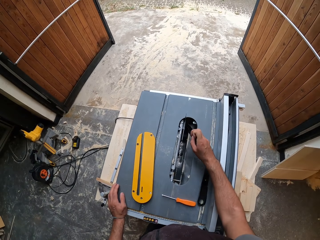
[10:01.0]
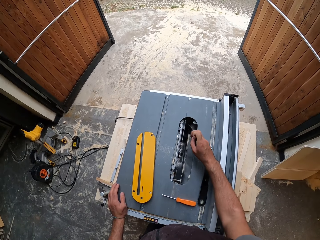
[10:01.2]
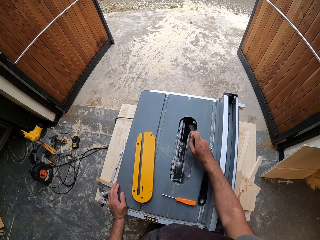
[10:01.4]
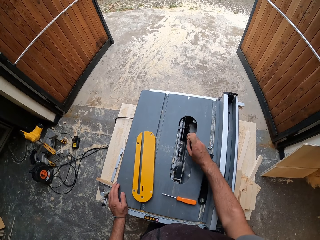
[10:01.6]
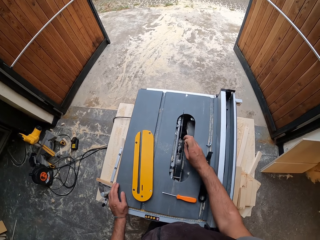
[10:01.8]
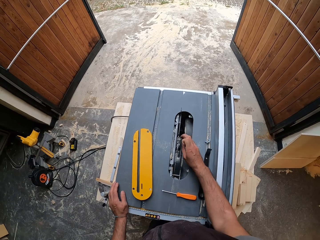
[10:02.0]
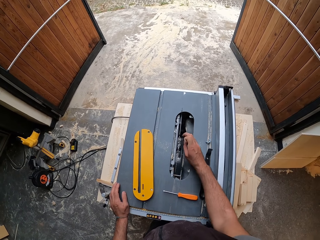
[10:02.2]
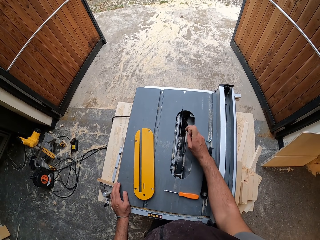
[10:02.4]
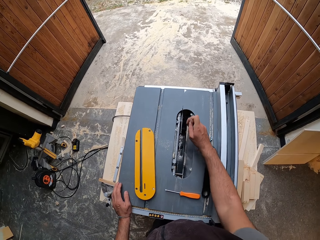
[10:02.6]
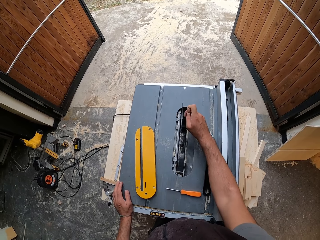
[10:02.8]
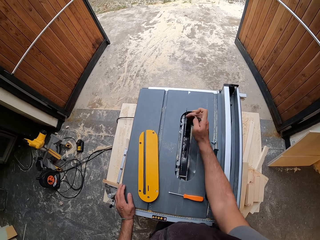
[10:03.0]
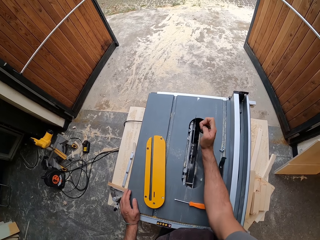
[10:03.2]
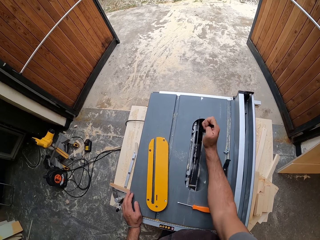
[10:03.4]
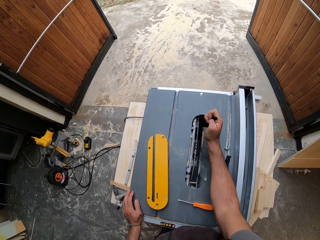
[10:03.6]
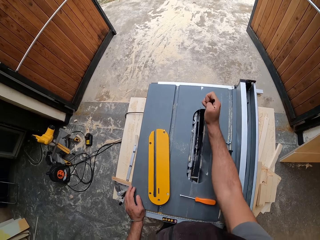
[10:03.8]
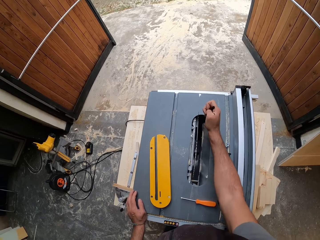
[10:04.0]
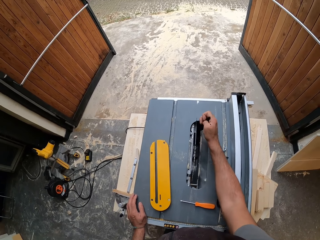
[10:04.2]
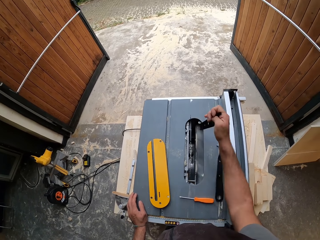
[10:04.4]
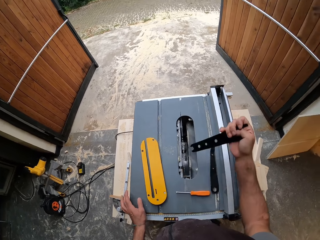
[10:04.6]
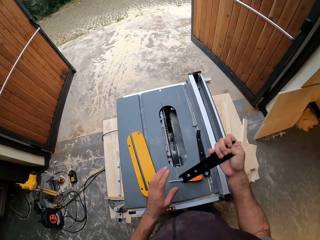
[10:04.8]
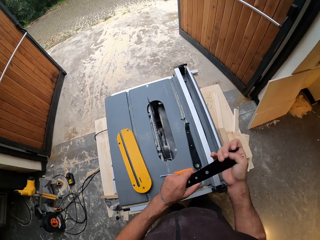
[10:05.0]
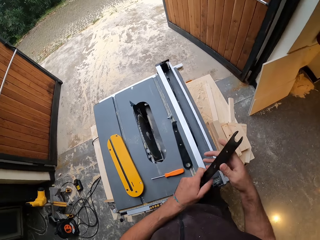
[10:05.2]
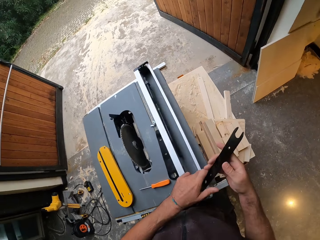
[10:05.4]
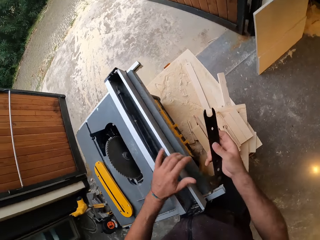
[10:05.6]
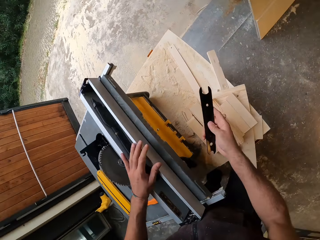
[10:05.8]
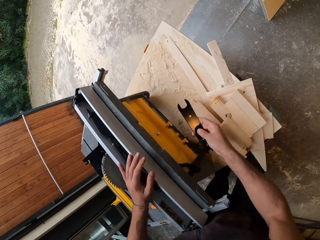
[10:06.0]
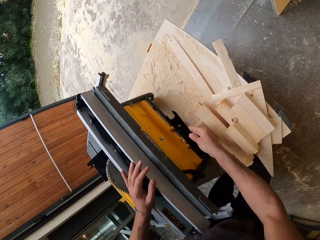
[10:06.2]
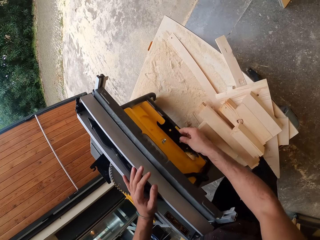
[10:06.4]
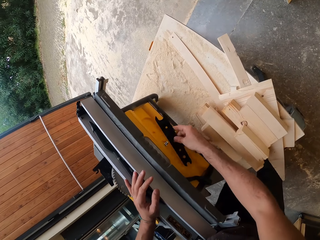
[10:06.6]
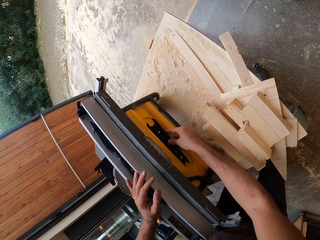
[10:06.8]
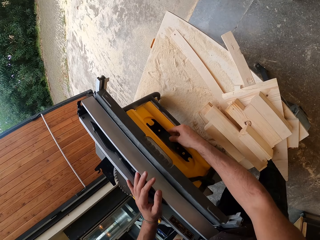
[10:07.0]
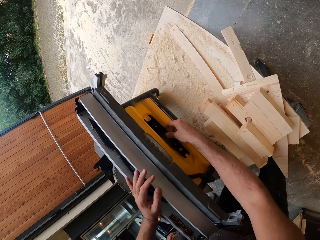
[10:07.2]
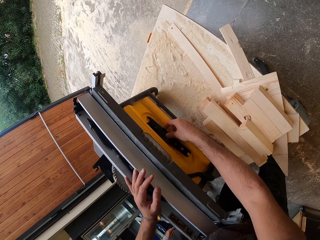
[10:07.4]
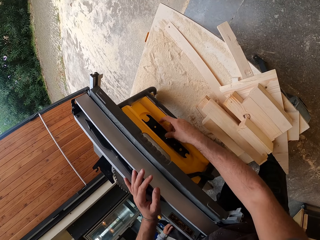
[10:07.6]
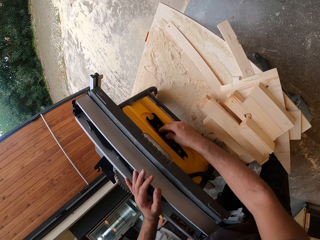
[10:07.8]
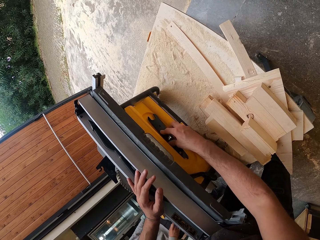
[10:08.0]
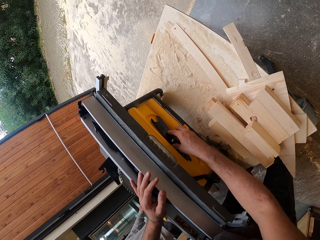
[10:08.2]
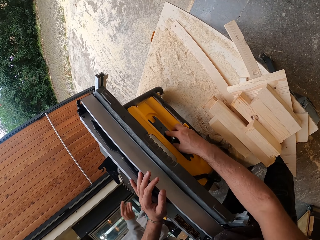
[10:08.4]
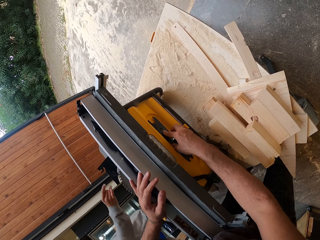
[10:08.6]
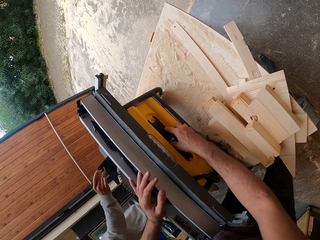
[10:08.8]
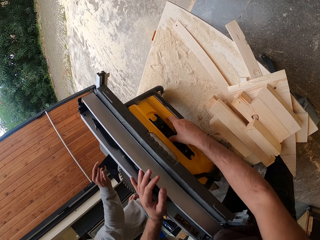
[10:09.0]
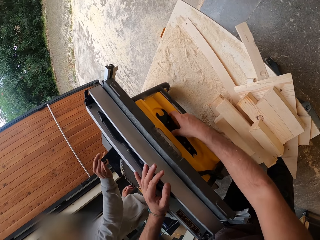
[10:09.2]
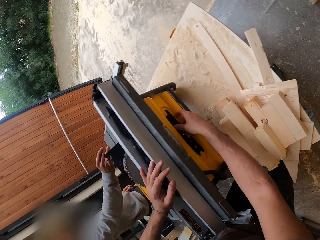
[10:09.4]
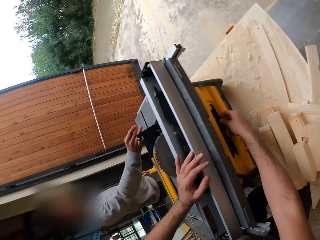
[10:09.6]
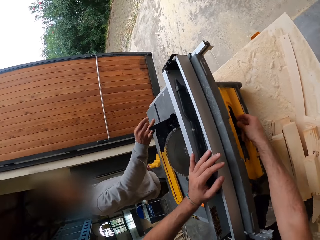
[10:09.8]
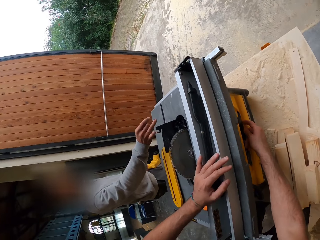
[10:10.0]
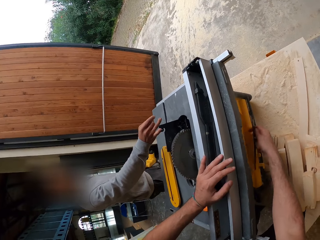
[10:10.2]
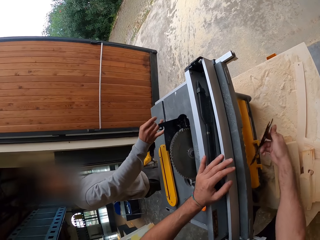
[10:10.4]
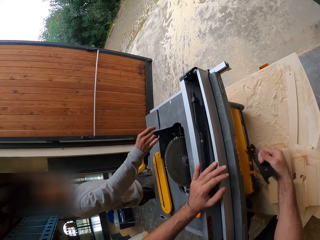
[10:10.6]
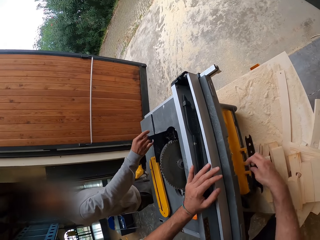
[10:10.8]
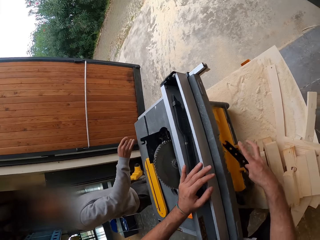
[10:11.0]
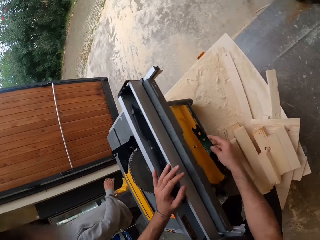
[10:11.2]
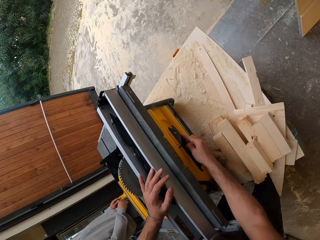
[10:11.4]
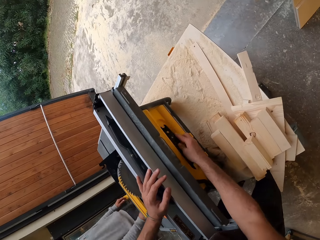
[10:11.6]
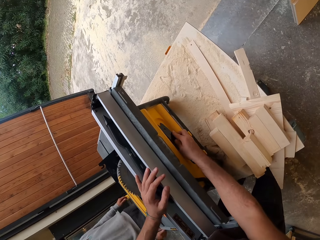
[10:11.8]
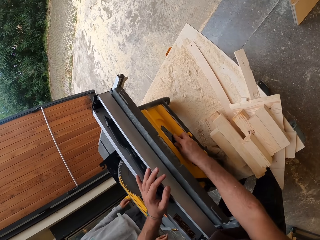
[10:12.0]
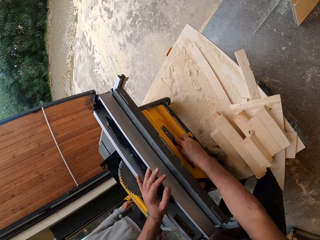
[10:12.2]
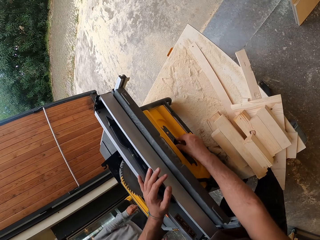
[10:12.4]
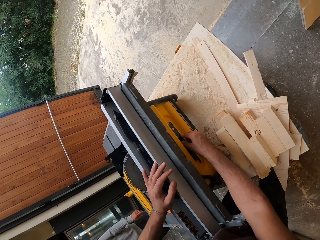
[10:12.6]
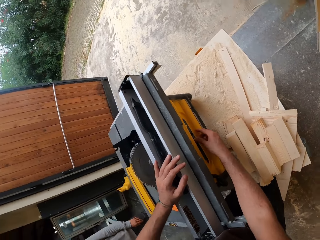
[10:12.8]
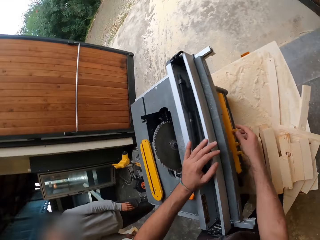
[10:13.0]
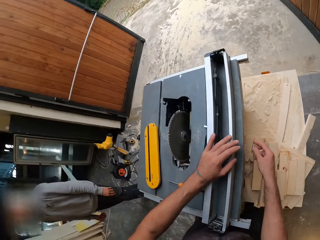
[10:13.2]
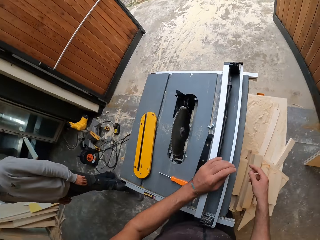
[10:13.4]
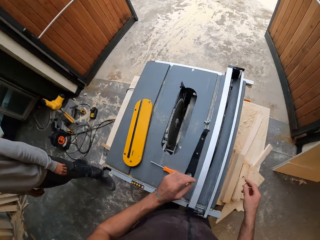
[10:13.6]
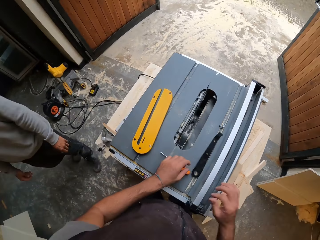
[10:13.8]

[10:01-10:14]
The camera wearer lifts the push stick or spanner with his right hand. He holds the push stick with both hands. He puts the spanner under the woodworking machine. He fixes the push stick in the compartment with his right hand. He flips the push stick with his right hand. He fixes the push stick in the compartment with his right hand.

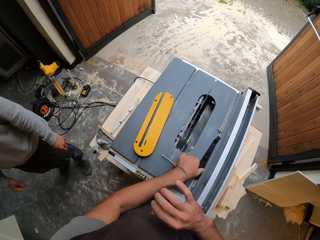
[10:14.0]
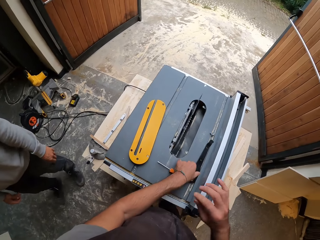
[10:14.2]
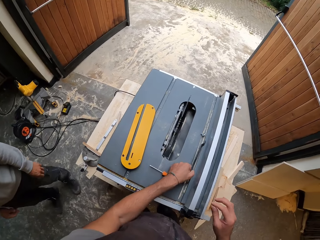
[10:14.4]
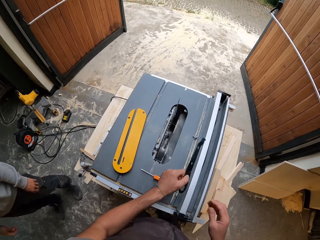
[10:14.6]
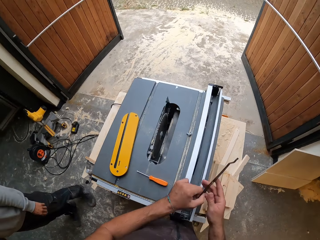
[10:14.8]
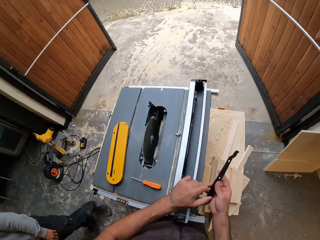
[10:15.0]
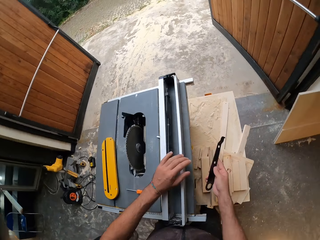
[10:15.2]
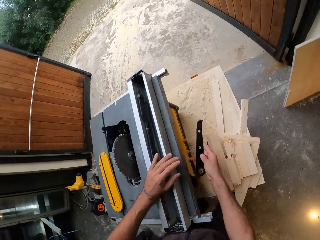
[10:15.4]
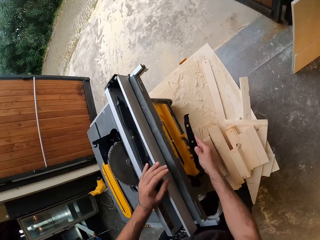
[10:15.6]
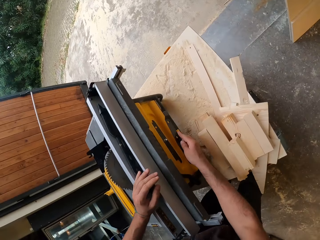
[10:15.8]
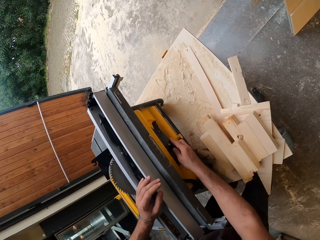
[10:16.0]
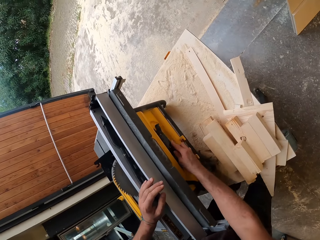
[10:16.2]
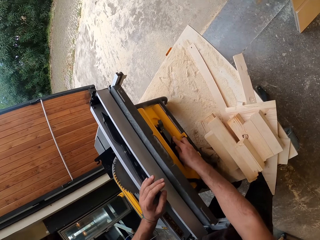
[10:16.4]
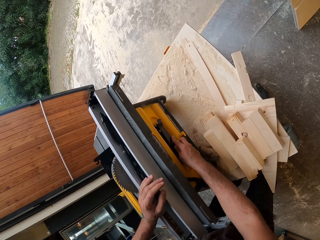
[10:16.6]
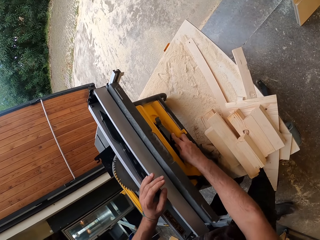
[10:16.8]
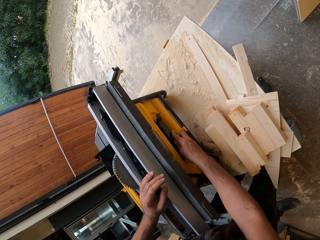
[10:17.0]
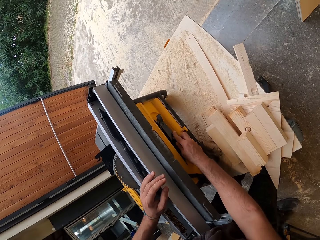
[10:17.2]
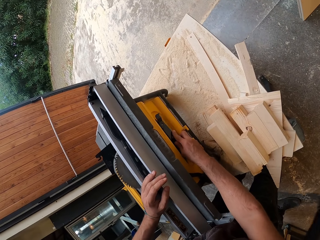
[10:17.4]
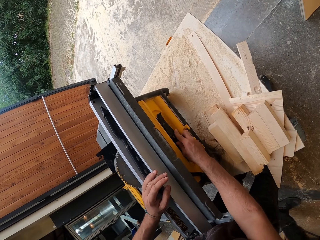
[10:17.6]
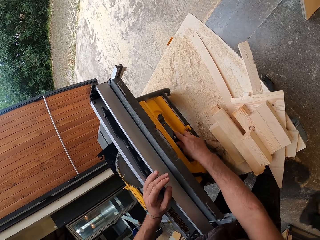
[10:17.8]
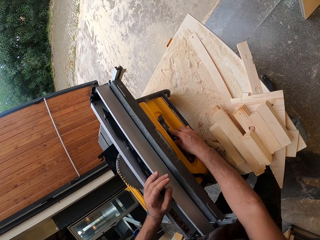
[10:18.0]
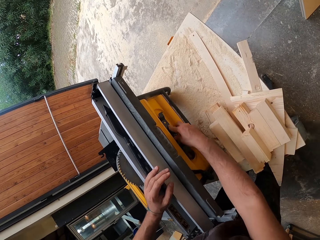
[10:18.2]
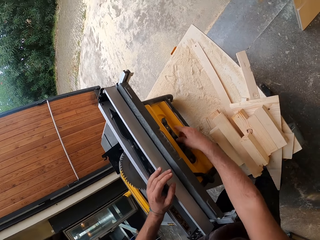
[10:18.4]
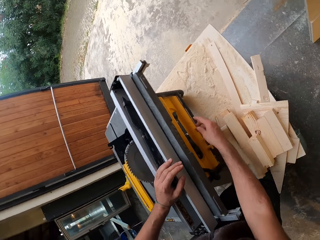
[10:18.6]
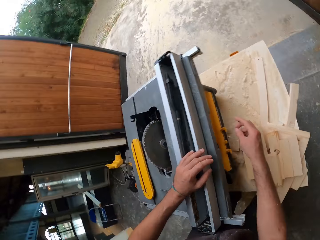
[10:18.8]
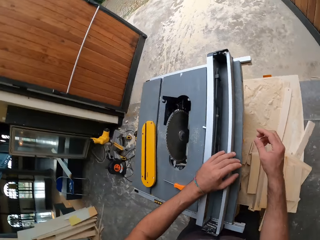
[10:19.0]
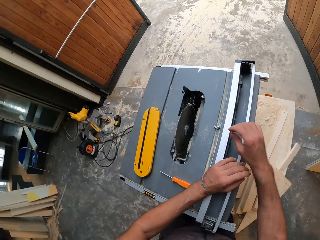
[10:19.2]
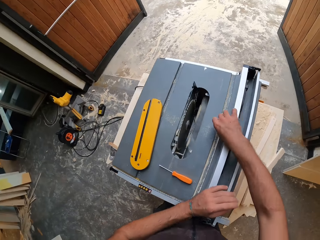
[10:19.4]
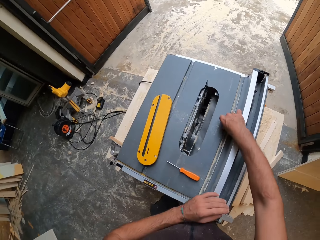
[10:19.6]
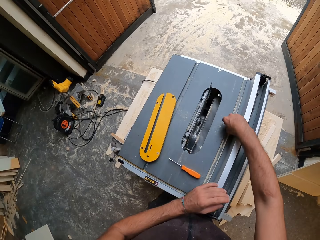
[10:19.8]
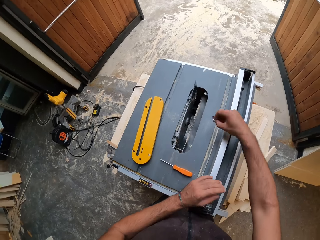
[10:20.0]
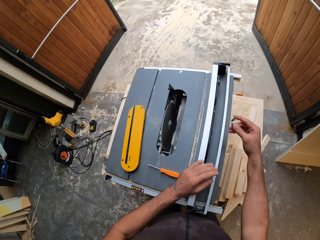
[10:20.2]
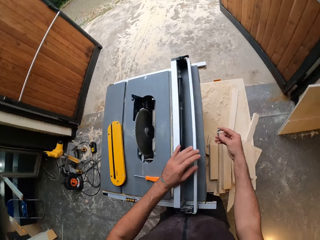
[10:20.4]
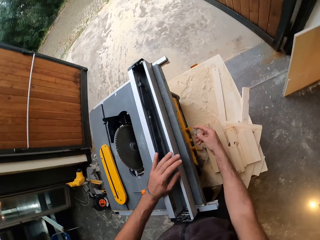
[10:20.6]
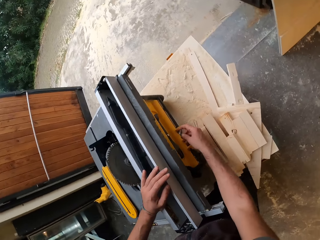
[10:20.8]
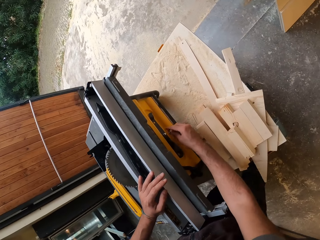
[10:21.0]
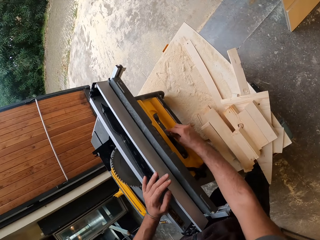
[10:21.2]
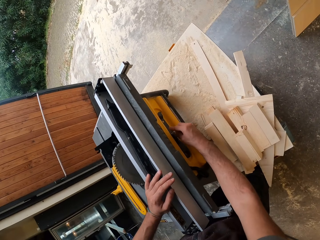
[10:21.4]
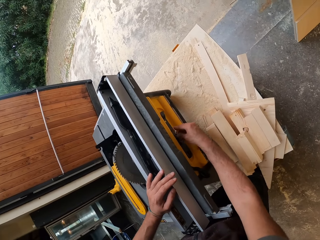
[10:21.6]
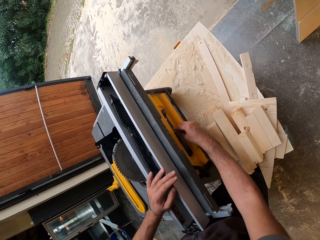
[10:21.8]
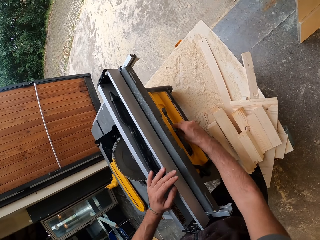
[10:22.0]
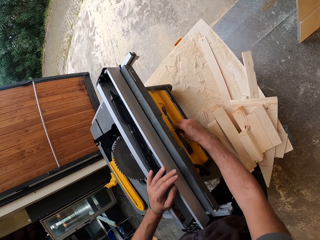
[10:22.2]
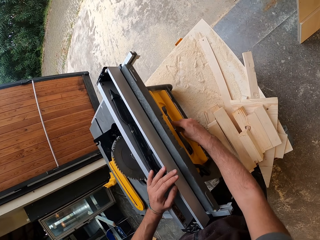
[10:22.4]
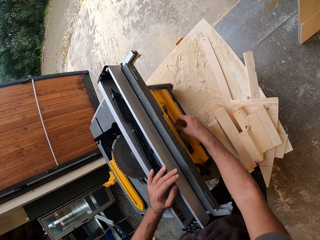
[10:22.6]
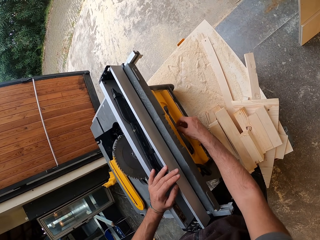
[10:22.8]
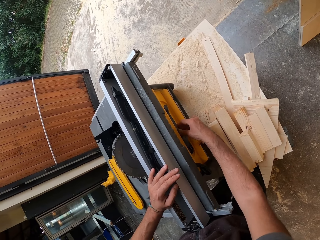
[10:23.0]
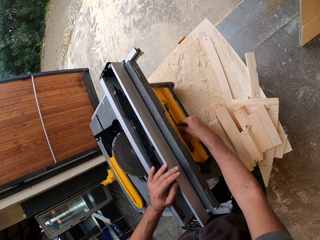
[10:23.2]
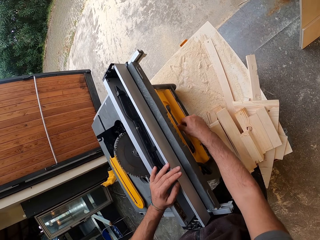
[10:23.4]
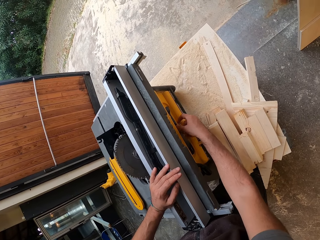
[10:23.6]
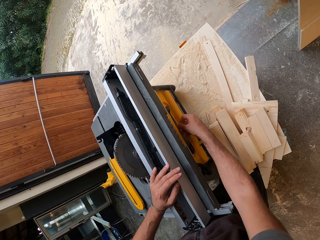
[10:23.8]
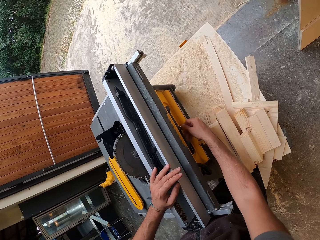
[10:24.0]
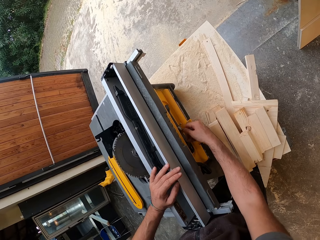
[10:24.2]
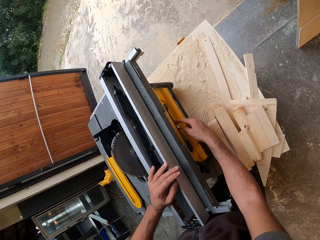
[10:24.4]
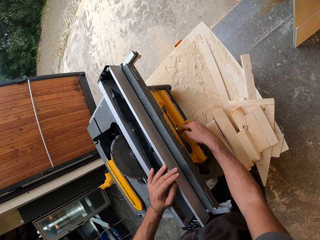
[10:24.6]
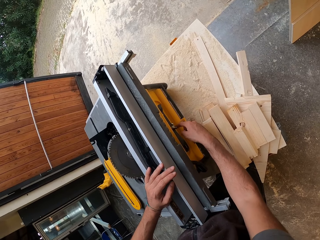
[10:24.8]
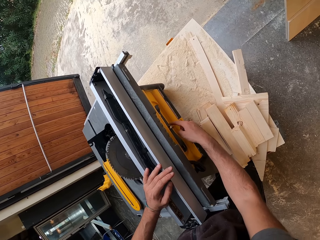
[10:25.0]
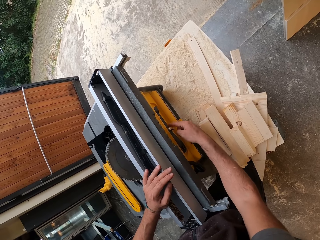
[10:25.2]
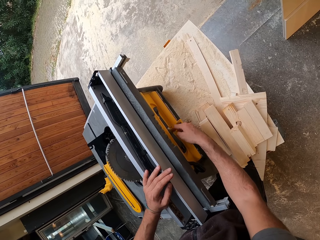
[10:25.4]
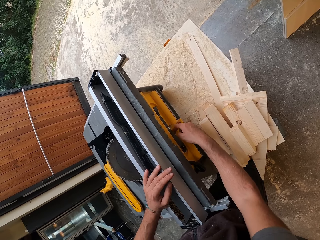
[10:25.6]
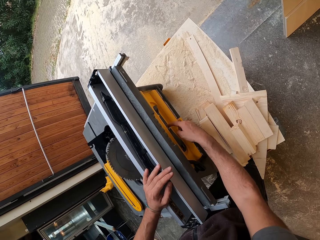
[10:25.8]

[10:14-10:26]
The camera wearer picks the push stick or spanner on the table saw with his left hand. He passes the push stick to his right hand from his left hand. He puts the spanner under the woodworking machine. He fixes the push stick in the compartment with his right hand. He picks a bolt on the table saw with his right hand. He closes the woodworking machine. He screws the push stick of the table saw with his right hand.
